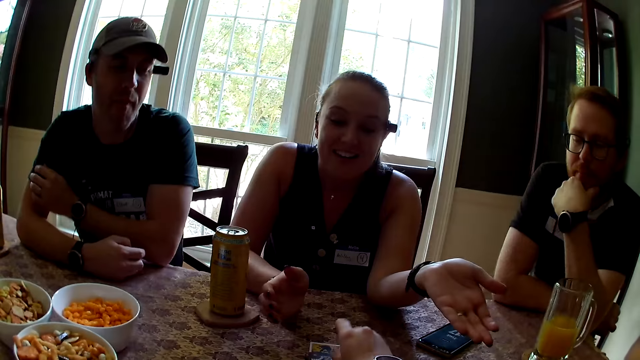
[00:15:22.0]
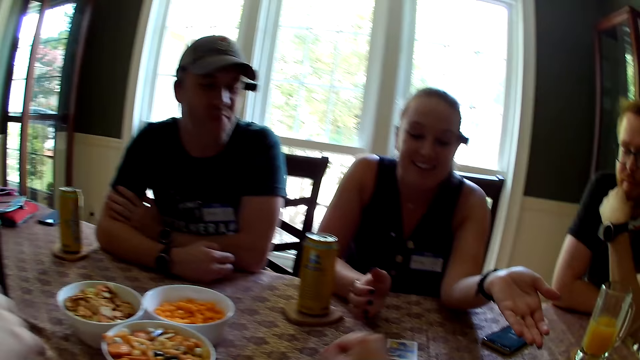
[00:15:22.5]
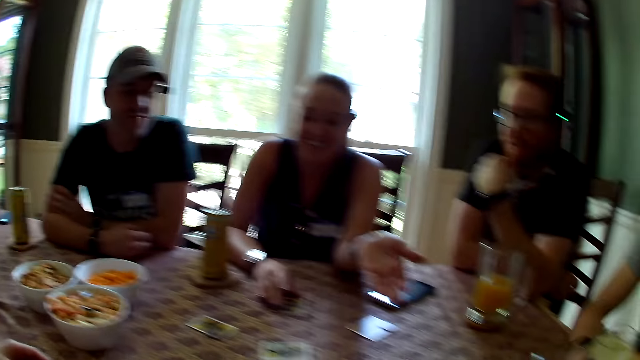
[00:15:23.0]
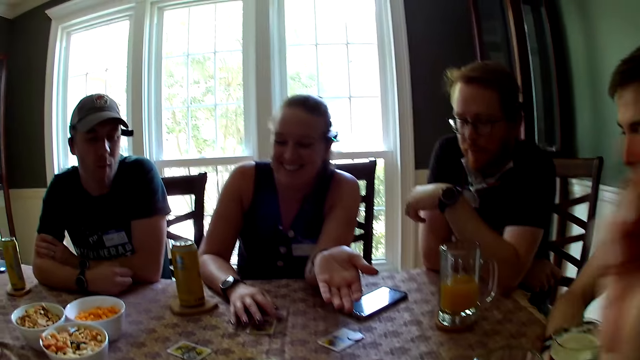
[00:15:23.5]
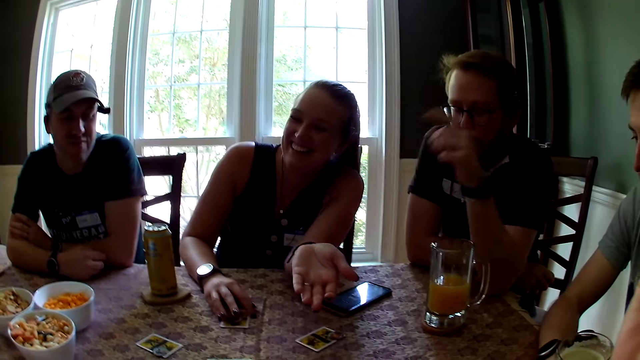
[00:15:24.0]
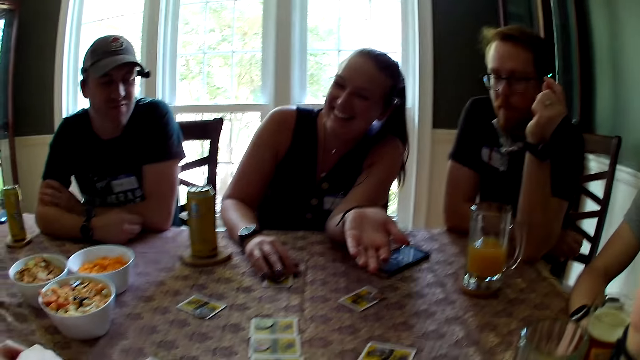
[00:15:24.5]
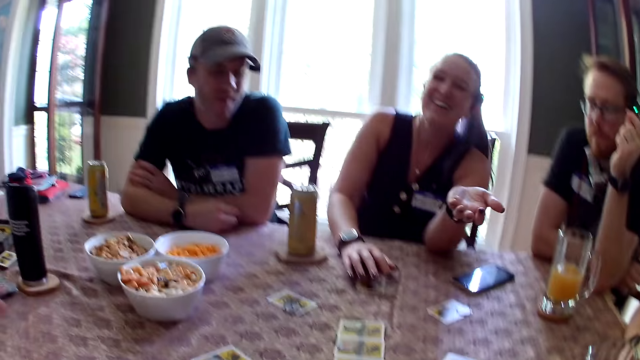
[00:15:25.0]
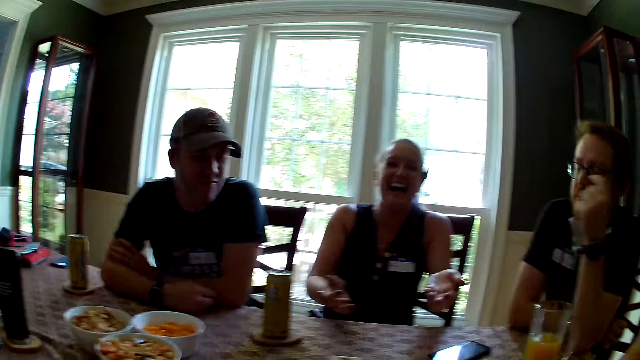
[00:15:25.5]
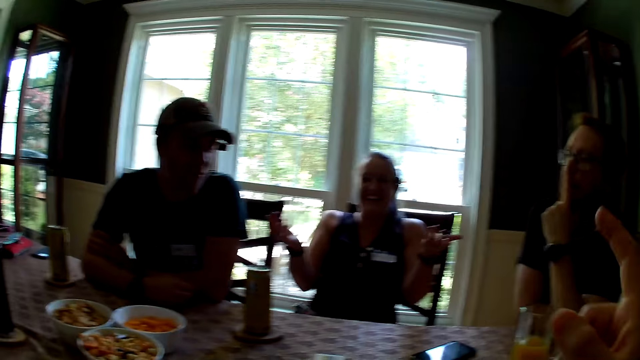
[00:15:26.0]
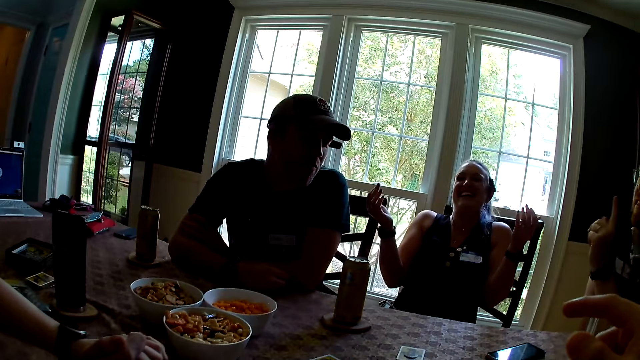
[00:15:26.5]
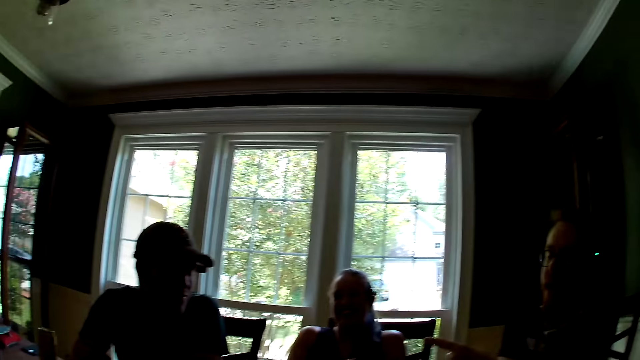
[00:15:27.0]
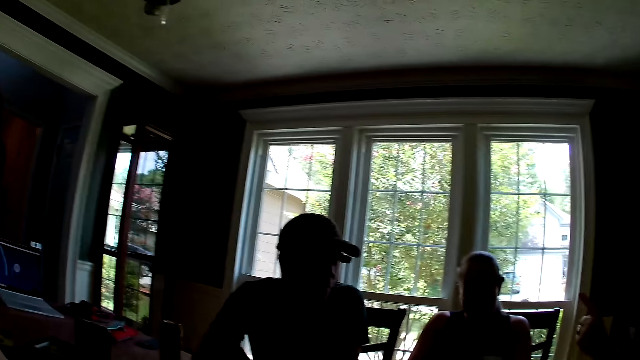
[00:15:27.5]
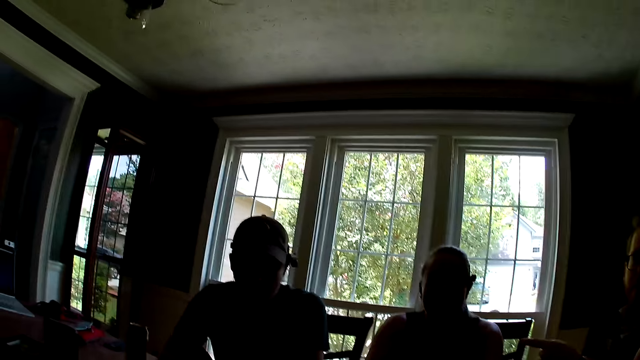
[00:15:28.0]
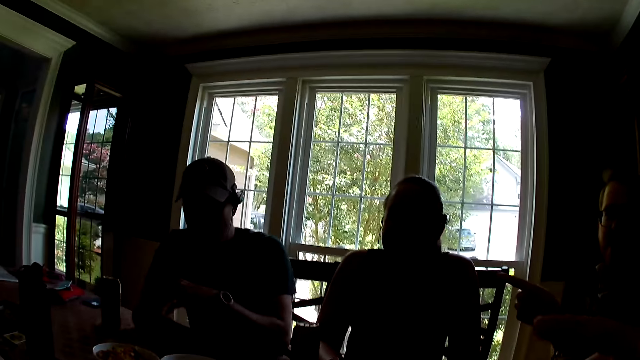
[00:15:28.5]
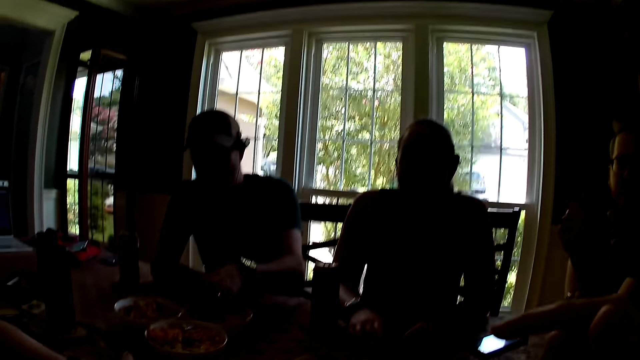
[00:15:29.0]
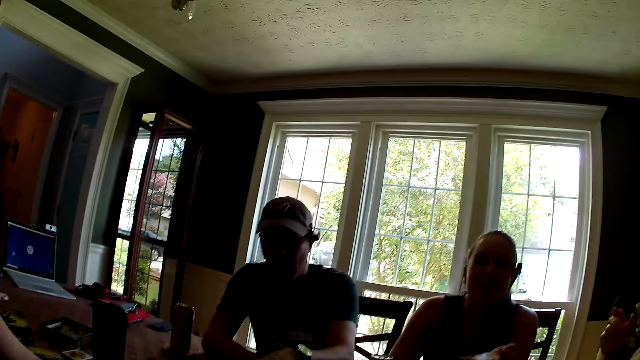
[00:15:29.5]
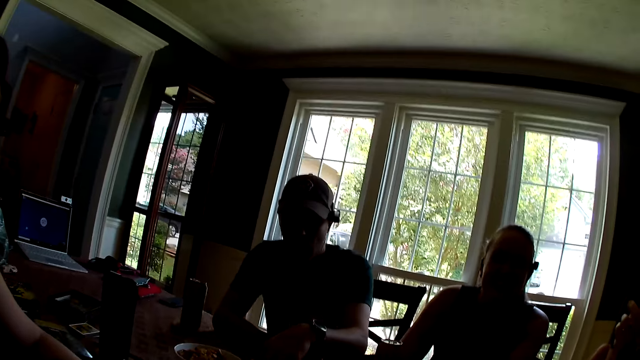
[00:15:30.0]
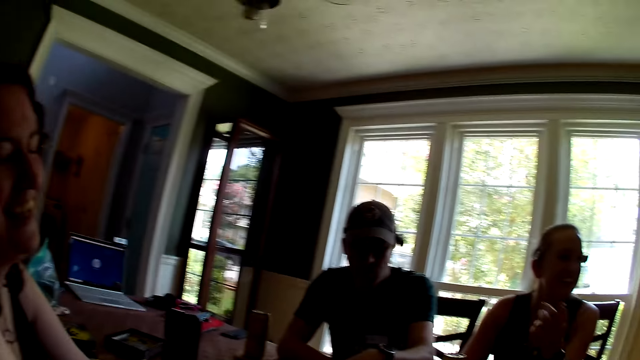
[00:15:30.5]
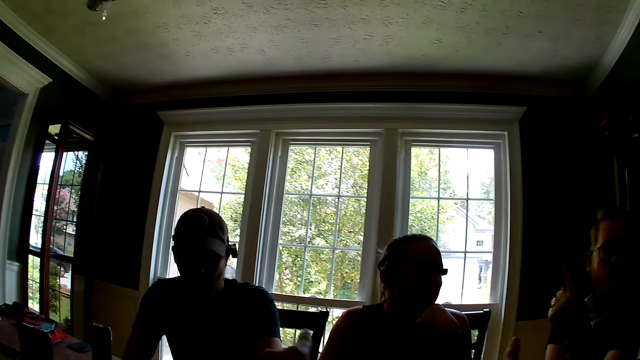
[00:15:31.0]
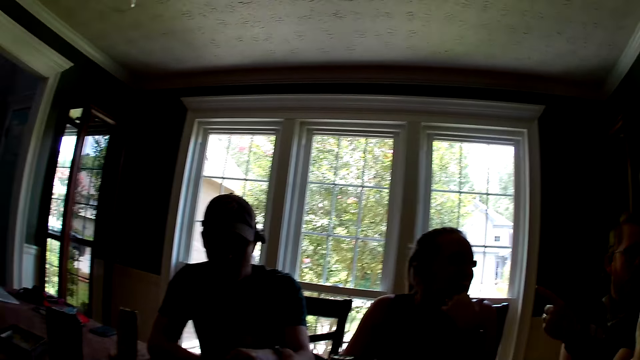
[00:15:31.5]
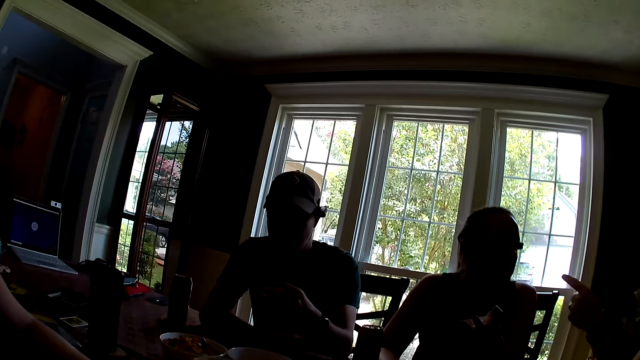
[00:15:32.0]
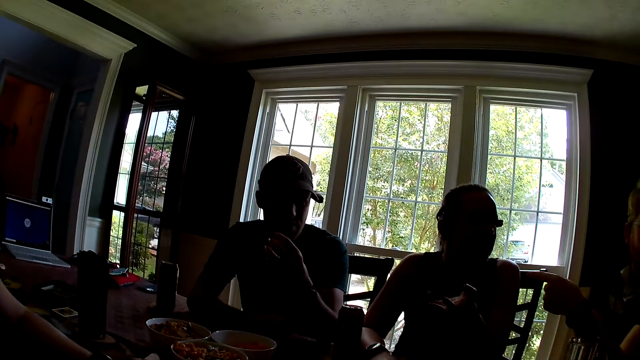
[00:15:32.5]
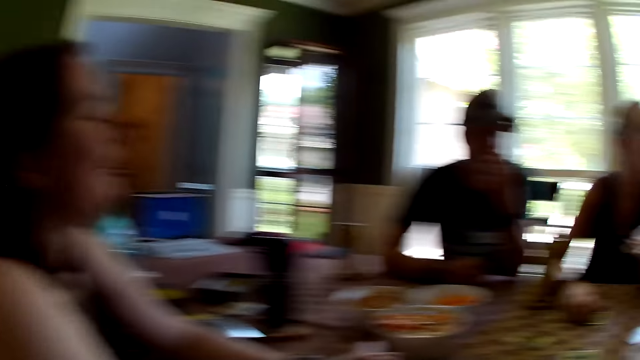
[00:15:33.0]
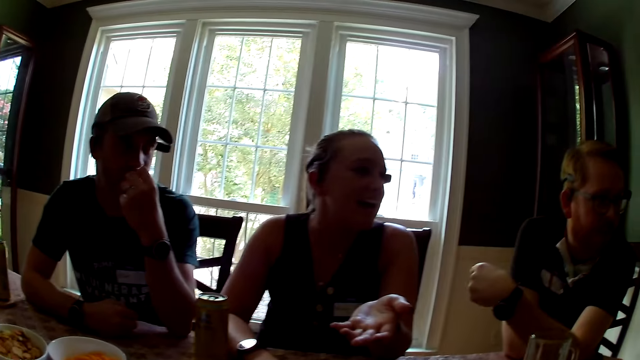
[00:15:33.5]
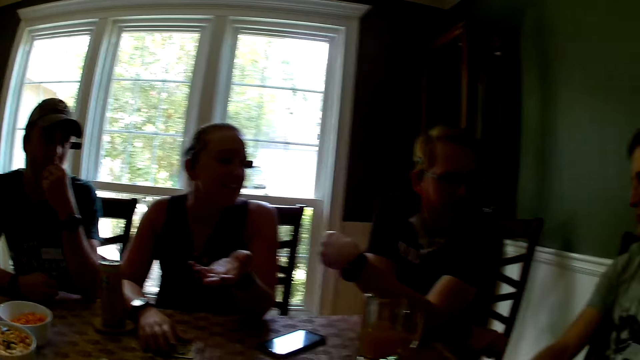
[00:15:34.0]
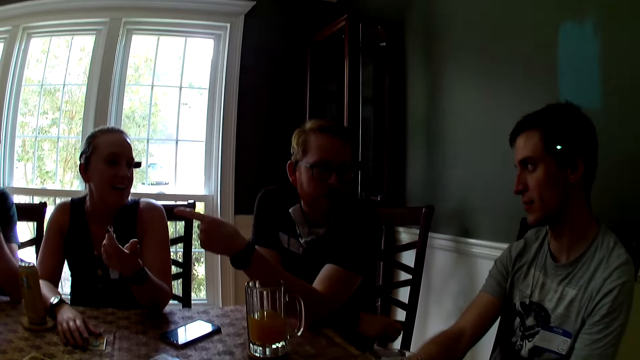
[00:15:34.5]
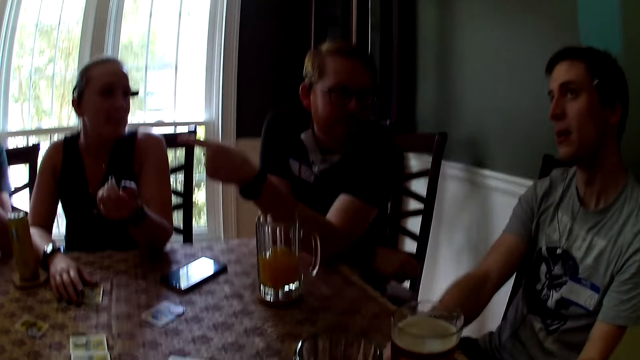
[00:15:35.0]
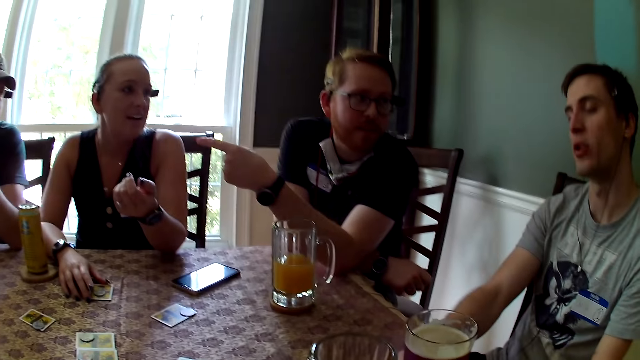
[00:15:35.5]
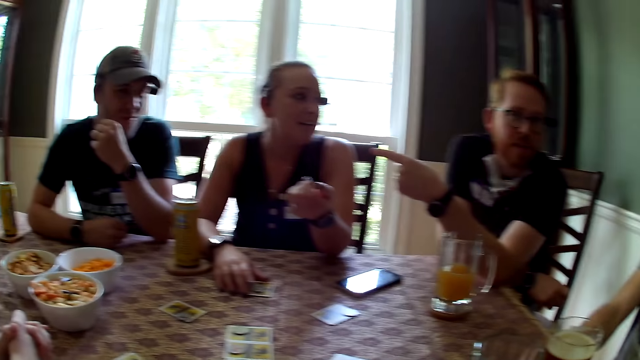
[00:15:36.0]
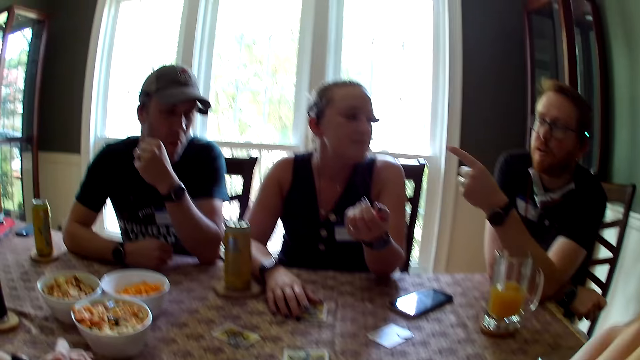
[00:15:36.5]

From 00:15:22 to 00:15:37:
The camera wearer carries a chip from a card on the table with her right hand. She drops the chip on the table. A woman touches the card on the table with her right hand. A man carries a snack from a plate with his left hand. The man eats the snack with his left hand. Another man interacts with a different man.

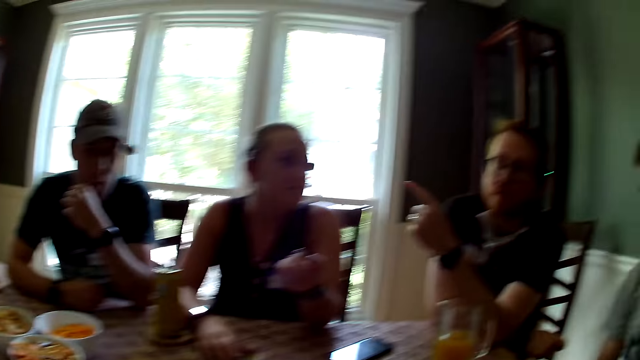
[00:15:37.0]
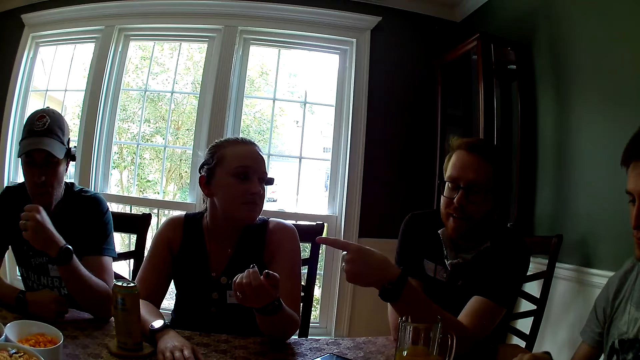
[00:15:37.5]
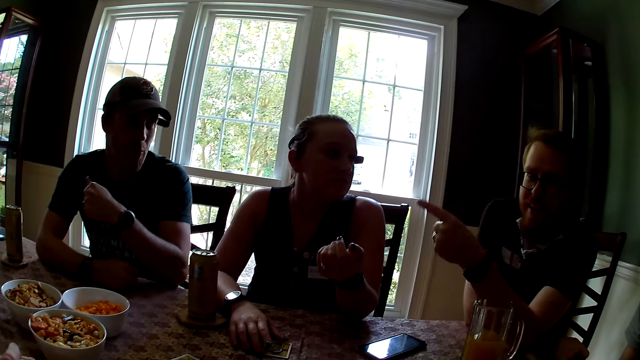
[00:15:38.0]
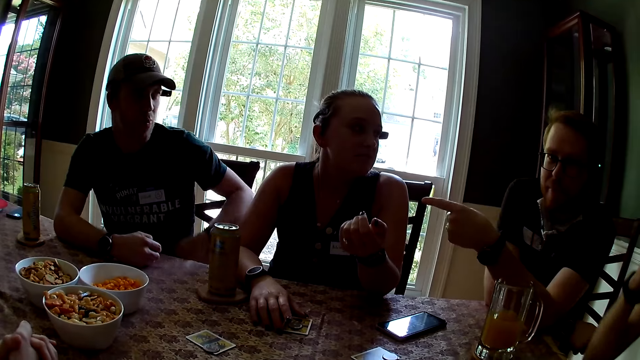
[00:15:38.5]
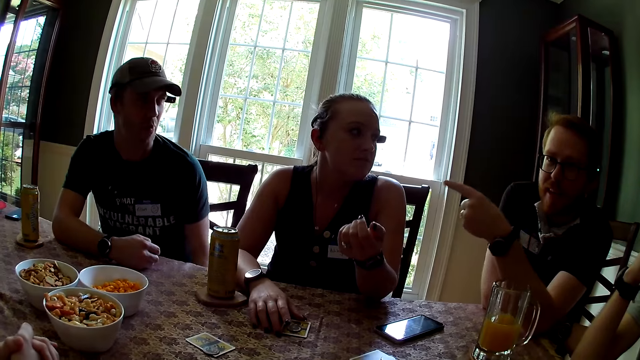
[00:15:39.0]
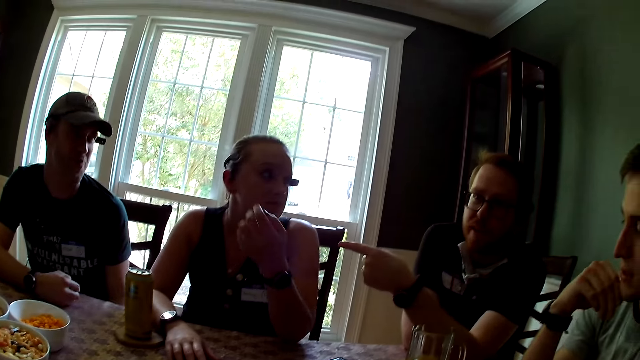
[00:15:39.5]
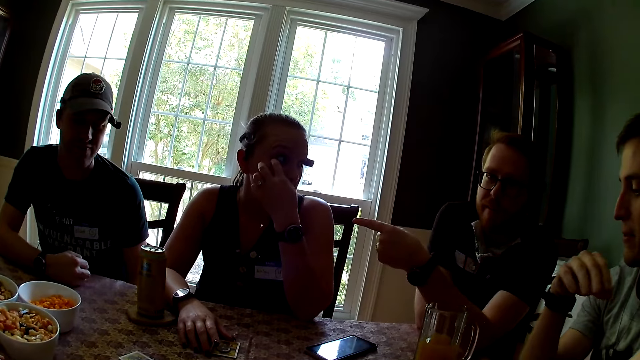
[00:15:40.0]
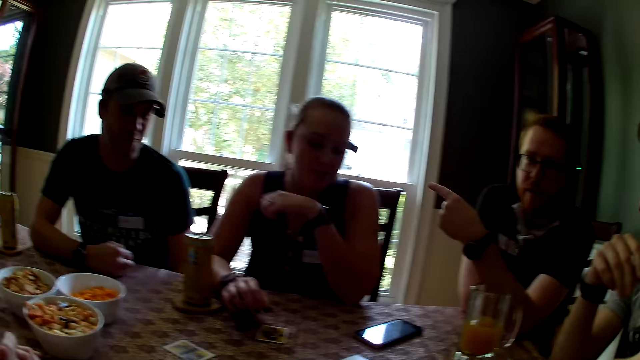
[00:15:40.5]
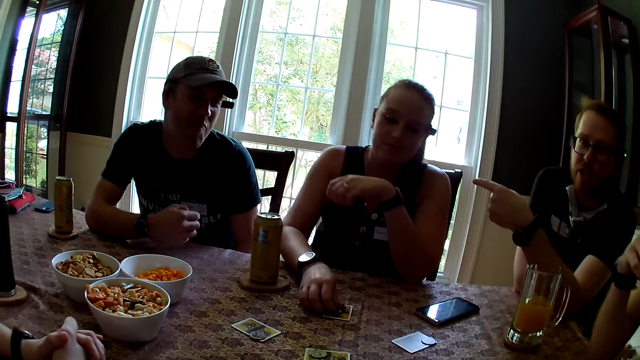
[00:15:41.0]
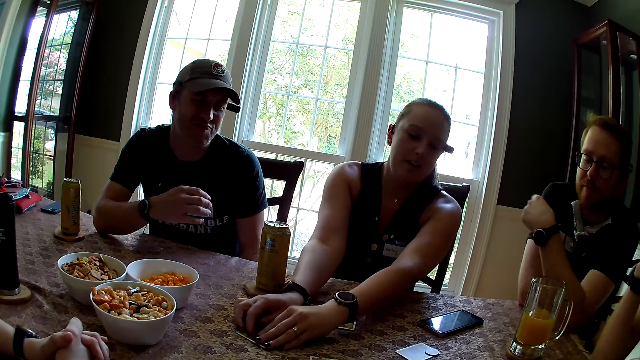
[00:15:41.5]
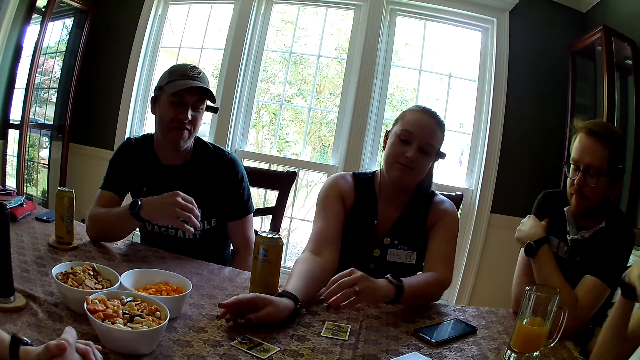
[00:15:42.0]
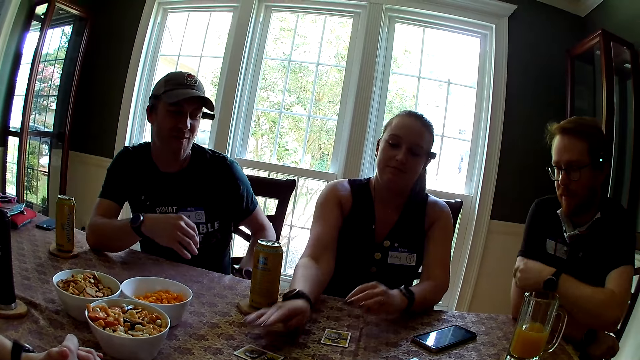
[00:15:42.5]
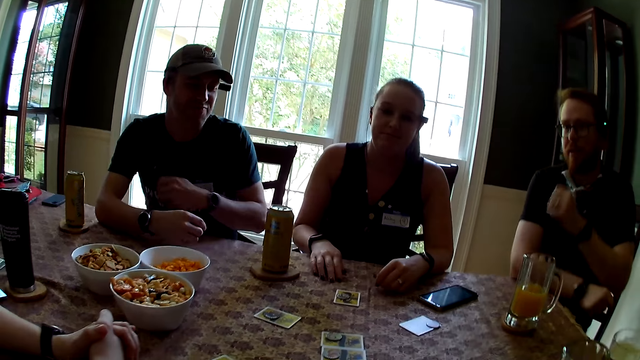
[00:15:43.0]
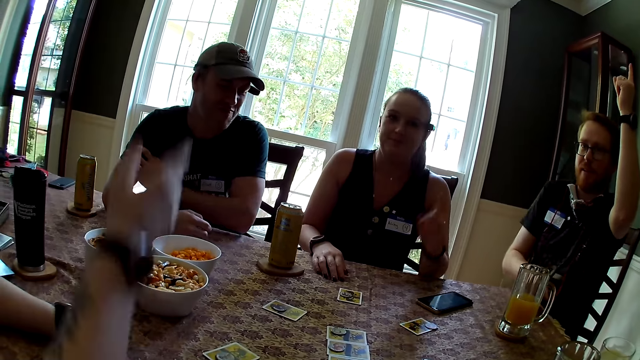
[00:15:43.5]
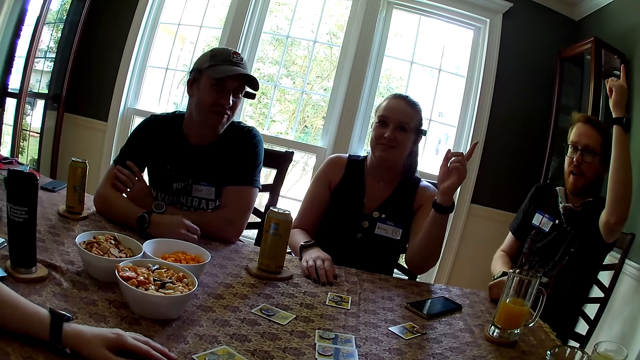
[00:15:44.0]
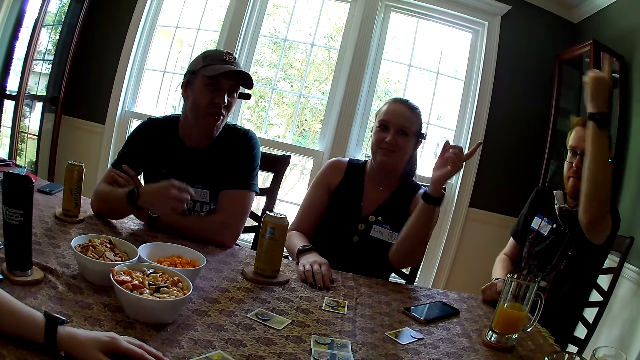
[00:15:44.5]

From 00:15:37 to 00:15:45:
A woman touches a card on the table with her right hand. She positions the tokens on the cards and carries a chip from the card with her left hand. The camera wearer drops the chip on a card. A man raises his hand up. Another man raises his finger up. Another woman raises her hand up. The first woman raises her finger up. The camera wearer raises her finger up.
